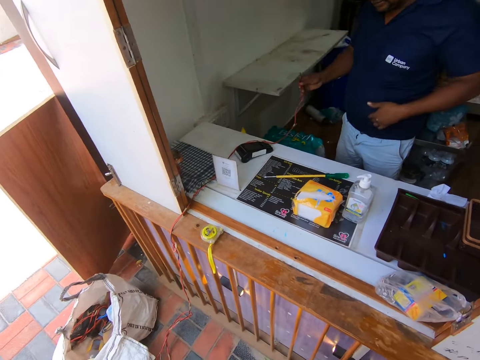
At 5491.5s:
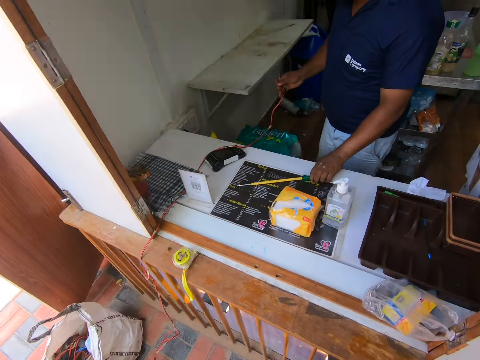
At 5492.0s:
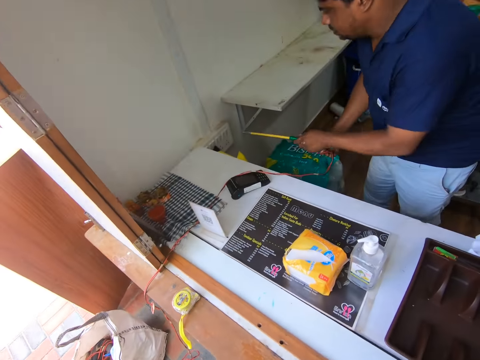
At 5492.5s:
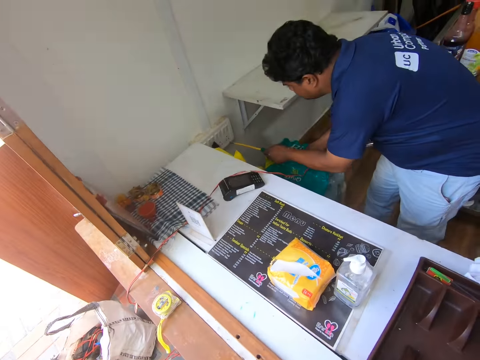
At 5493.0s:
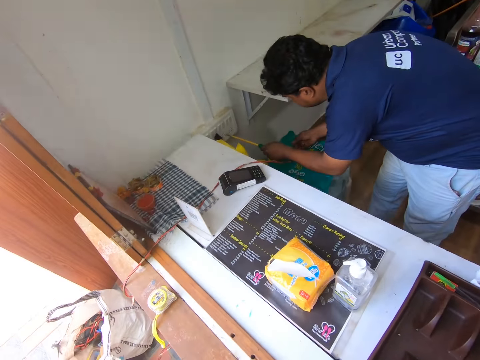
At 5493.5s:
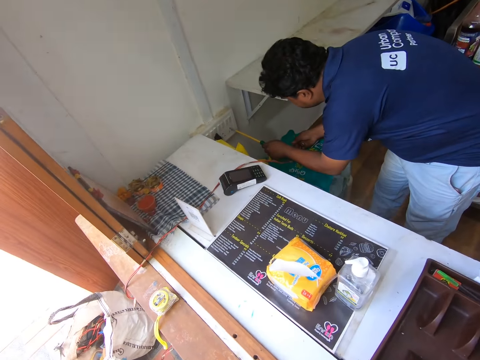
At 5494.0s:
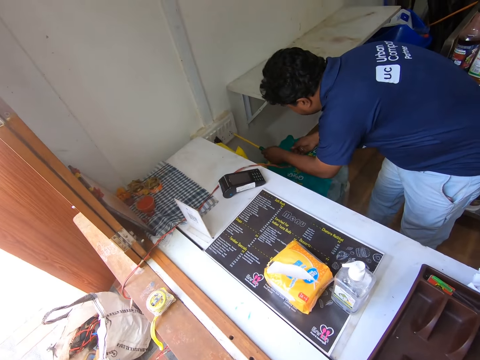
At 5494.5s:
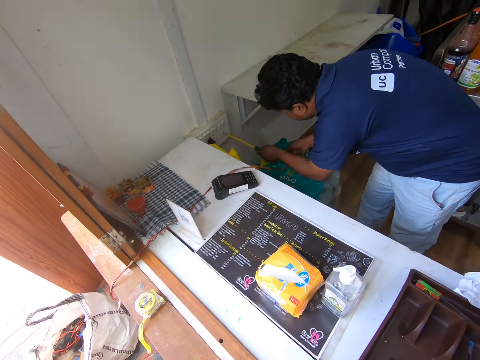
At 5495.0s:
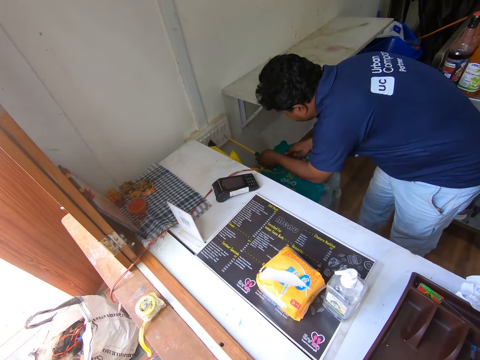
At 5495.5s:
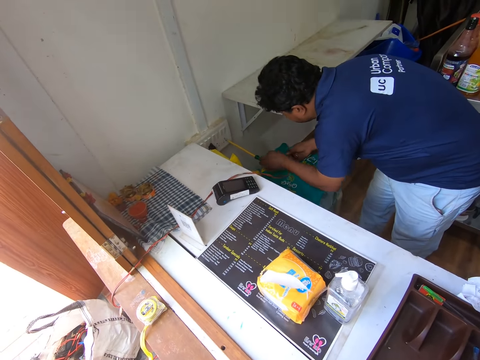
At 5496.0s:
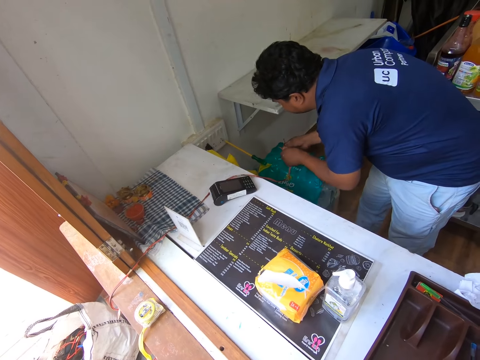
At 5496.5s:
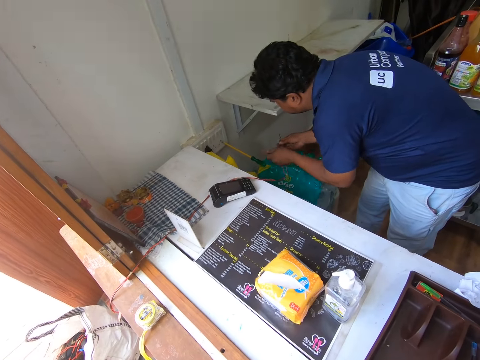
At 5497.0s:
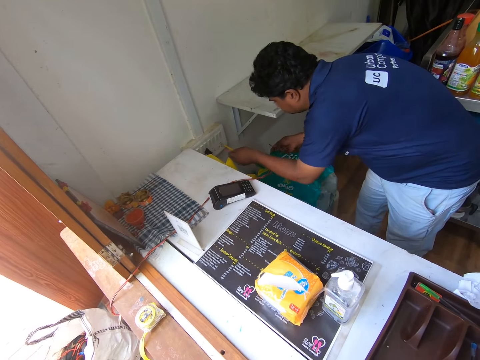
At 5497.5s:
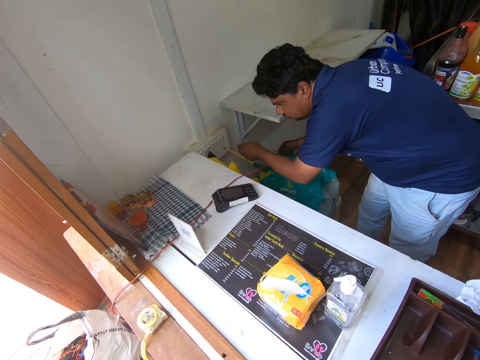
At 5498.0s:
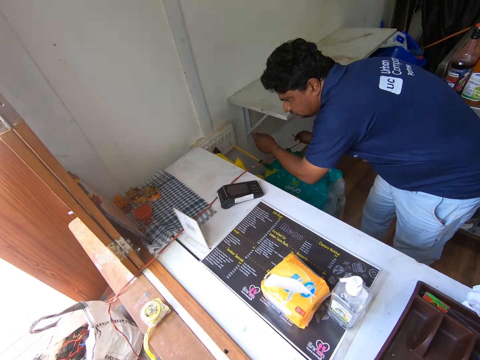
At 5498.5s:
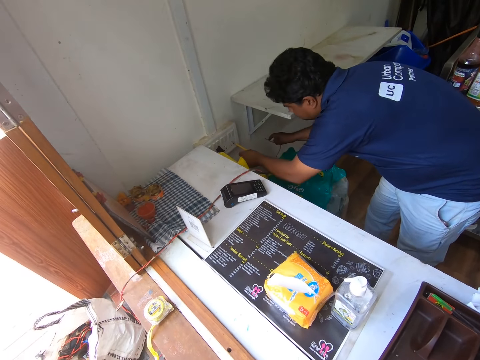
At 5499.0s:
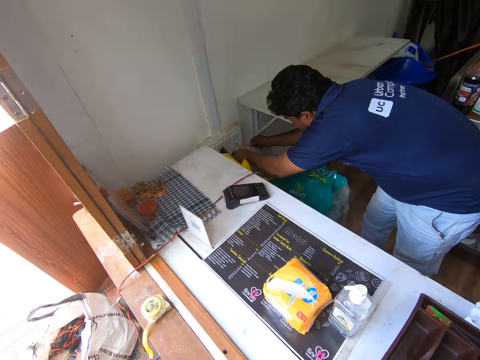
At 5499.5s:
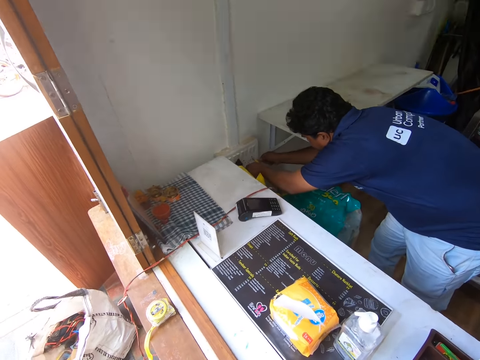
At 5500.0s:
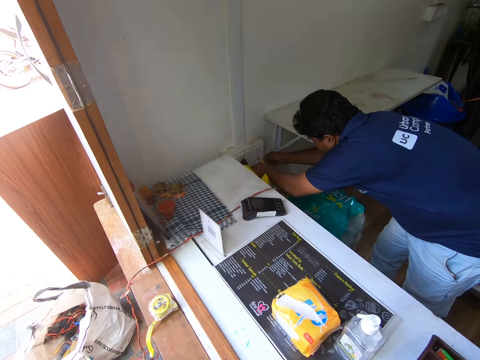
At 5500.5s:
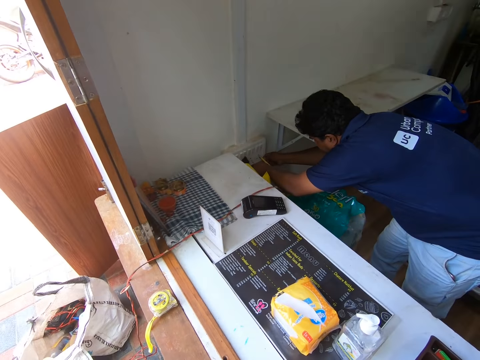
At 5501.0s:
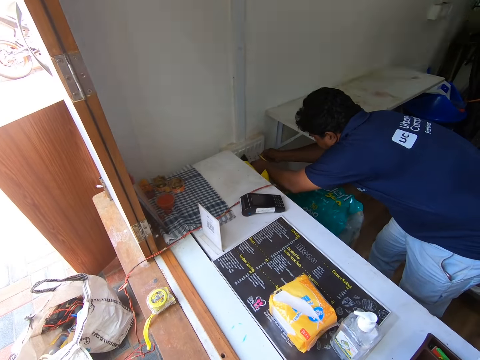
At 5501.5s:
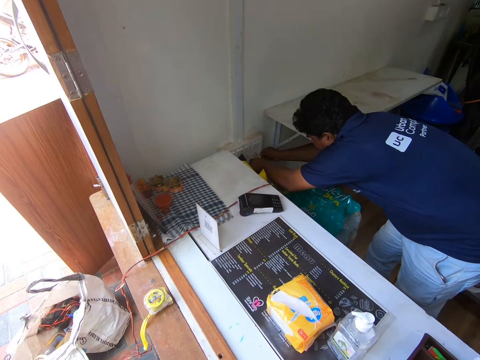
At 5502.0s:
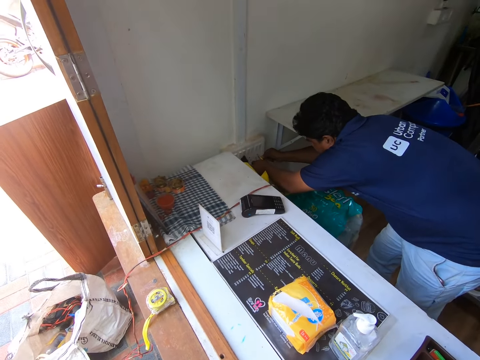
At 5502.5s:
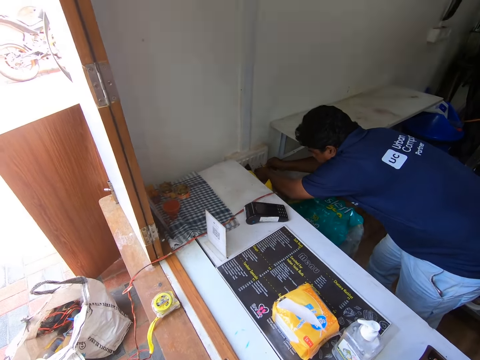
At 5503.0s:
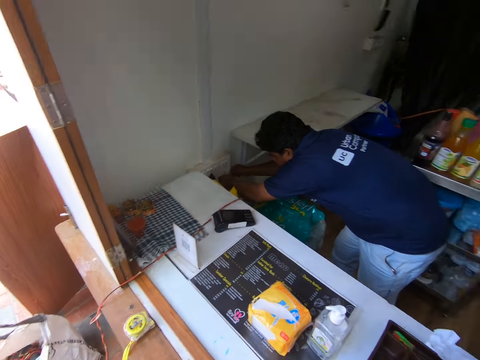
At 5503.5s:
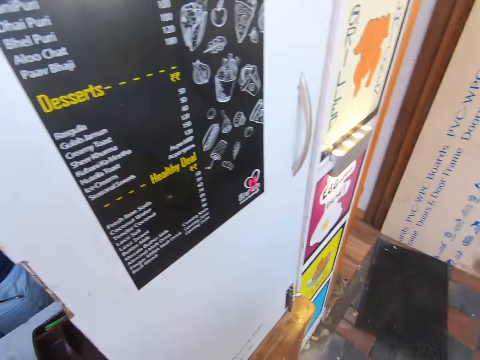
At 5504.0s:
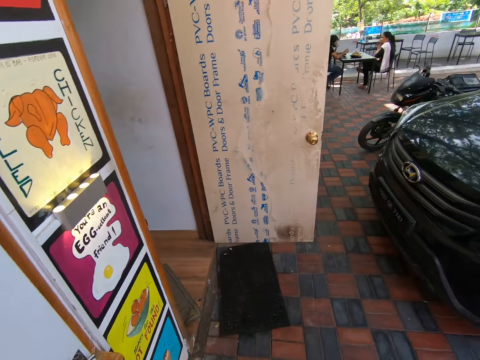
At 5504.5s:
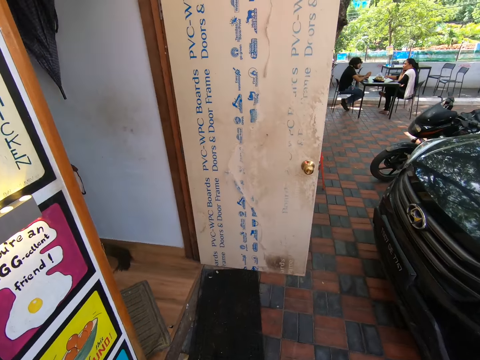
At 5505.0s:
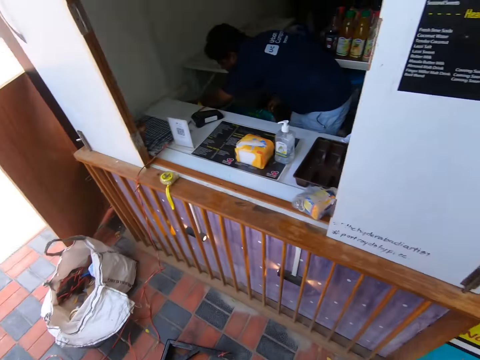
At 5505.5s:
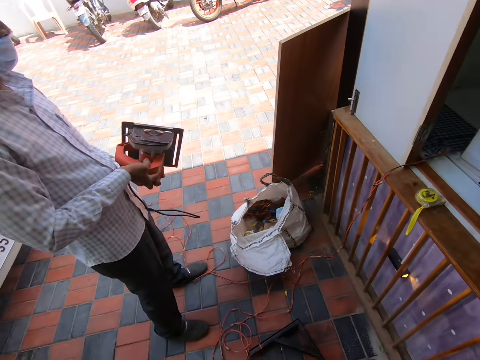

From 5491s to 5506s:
A co-worker picks up a screwdriver on a shelf in the shop. The co-worker inserts the screwdriver in the socket. The co-worker widens the cable of the circular saw. The co-worker fixes the wire in the socket well and turns on the device. The co-worker places the cable into the socket. The camera wearer glances to the right in the shop compound towards two cars and an outdoor dining. They turn around. Another man places the device down.

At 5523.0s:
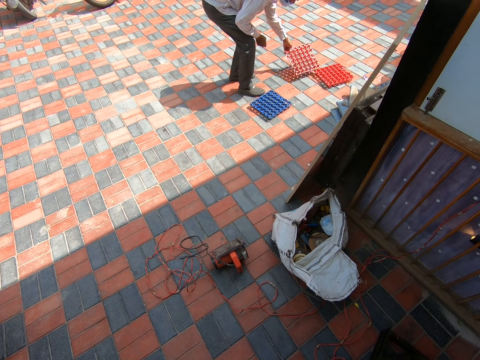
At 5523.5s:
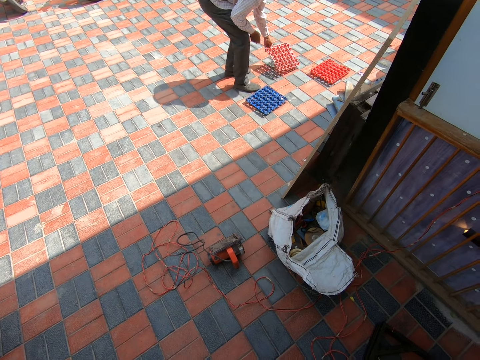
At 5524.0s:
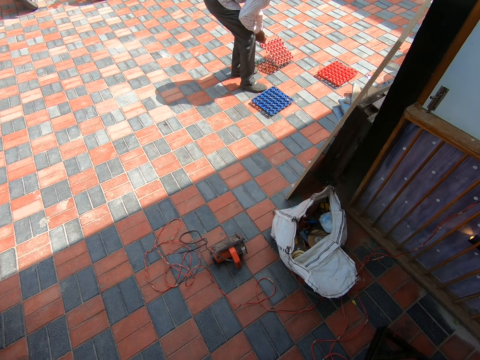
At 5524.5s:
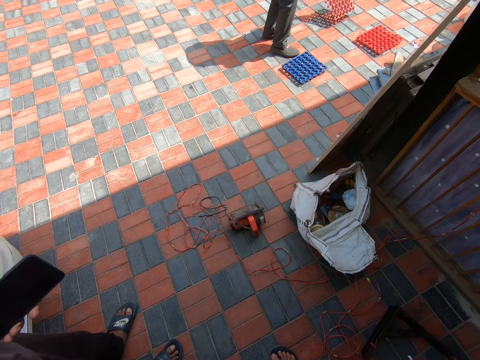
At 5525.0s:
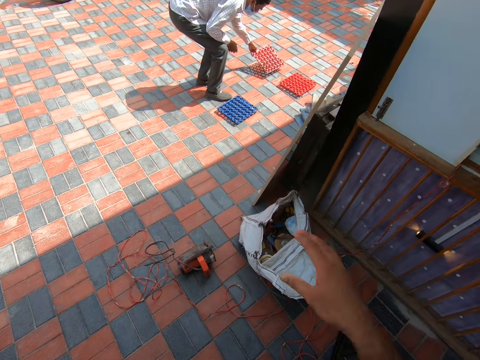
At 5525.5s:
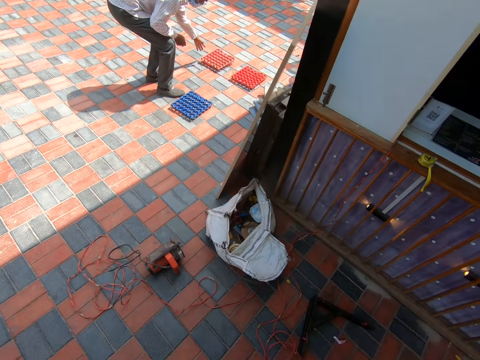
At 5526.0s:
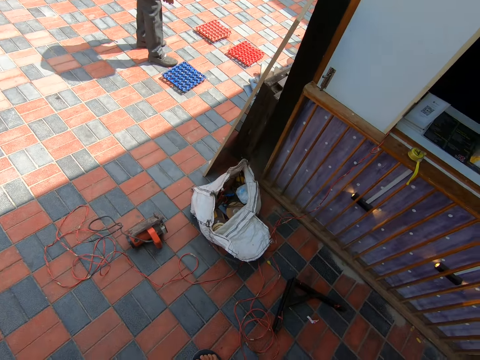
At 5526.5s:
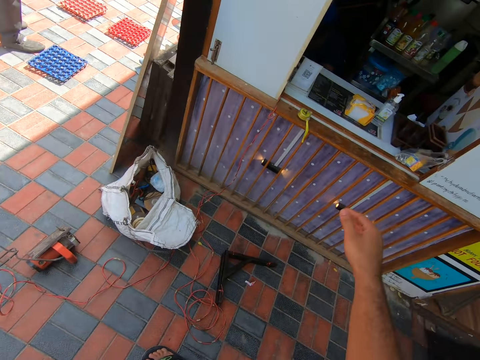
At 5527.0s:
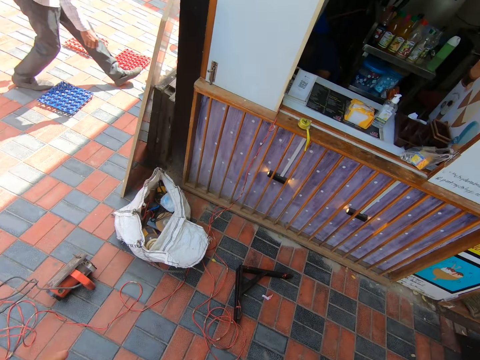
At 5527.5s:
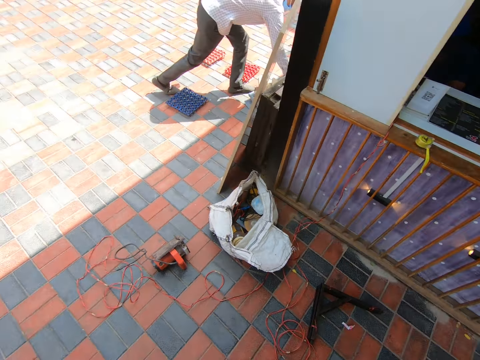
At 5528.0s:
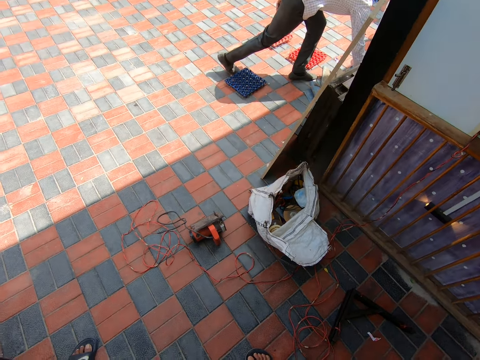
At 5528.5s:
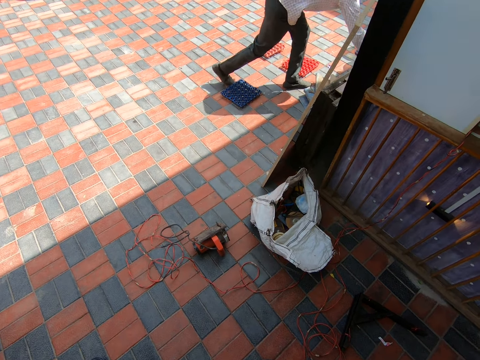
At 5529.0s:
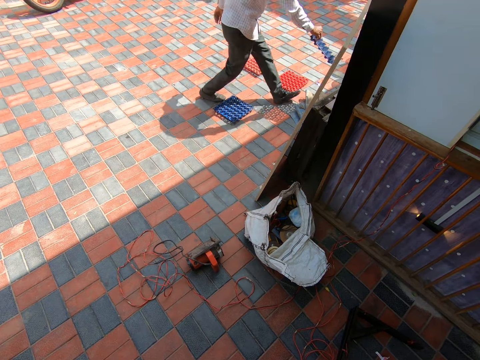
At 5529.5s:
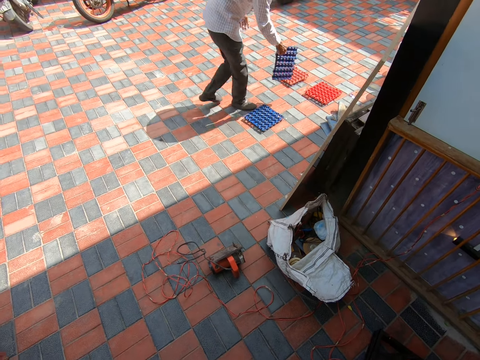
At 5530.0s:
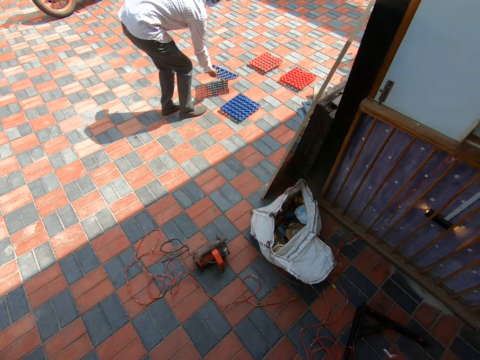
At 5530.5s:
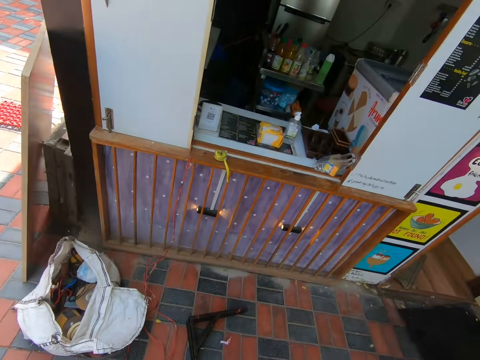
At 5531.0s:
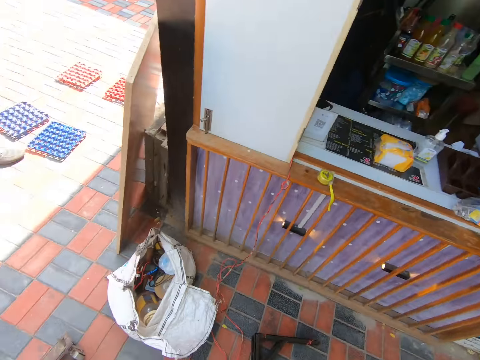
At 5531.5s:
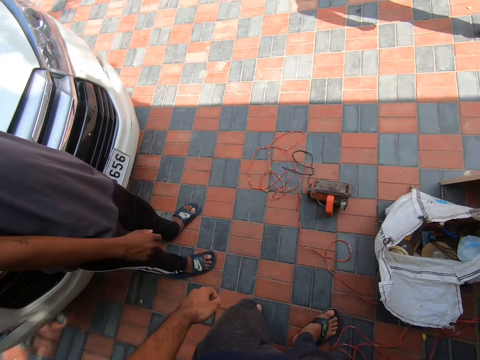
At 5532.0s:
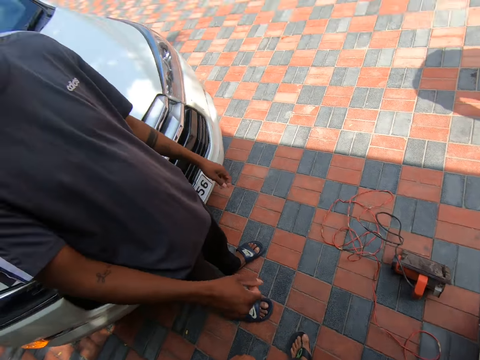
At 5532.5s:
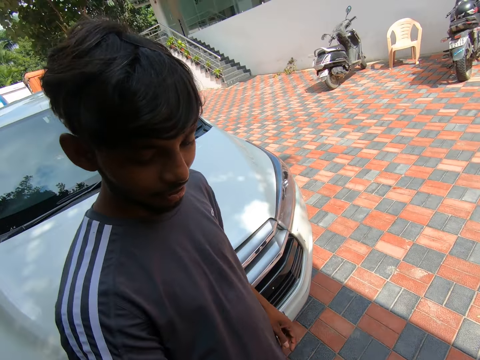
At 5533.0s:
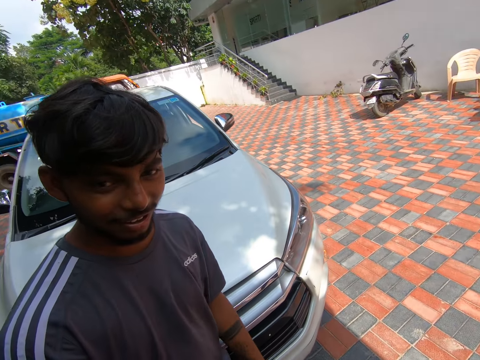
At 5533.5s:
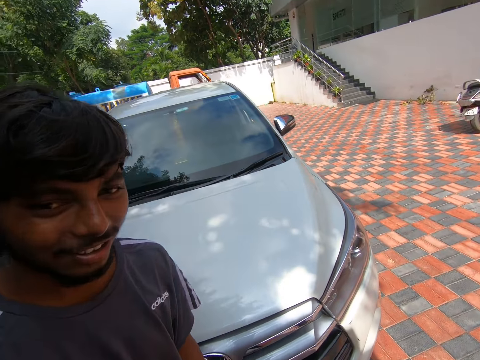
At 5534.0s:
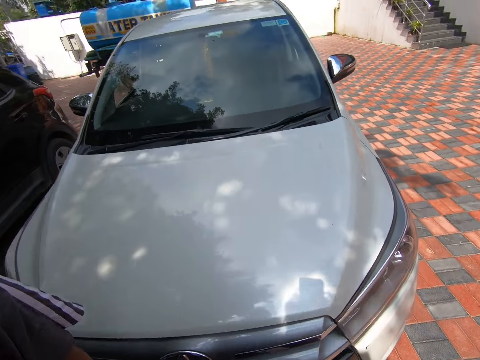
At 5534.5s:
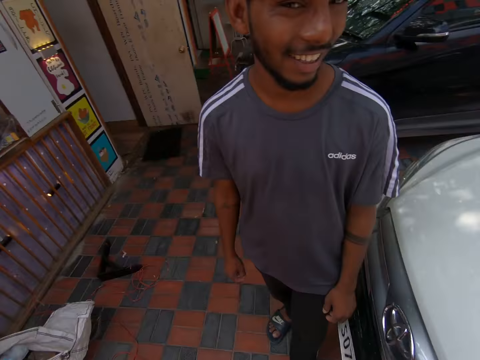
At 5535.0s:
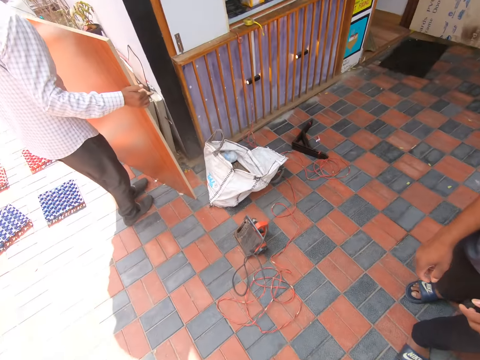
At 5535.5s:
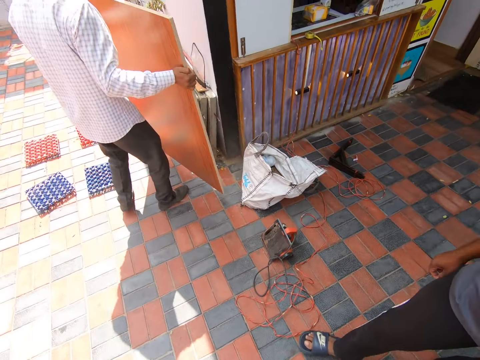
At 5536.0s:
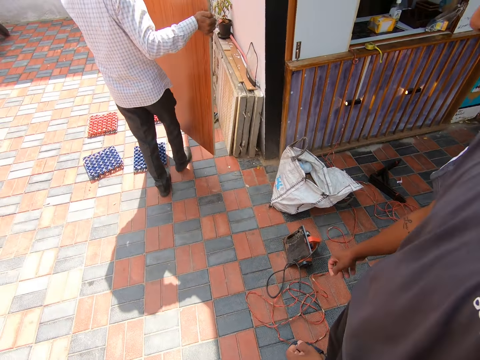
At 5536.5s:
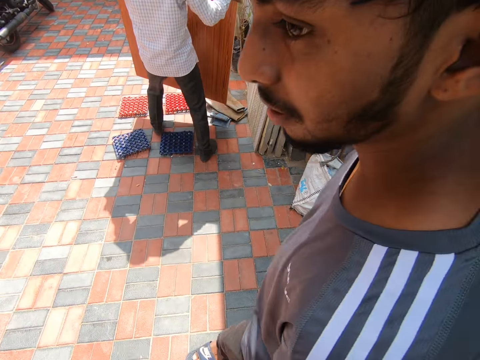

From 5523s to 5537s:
The camera wearer interacts with a man. He makes a hand gesture with his right hand. A co-worker places the egg crate on the floor in the compound. The camera wearer talks to the man. The co-worker moves towards the wall of the shop outside. The co-worker picks up another crate of egg beside the wall and places the egg crate on the floor close to other egg crates on the floor. The camera wearer interacts with the man. The man walks around talking to the camera wearer. The camera wearer walks away from the man. The co-worker carries the plywood from the wall. The man walks past the camera wearer.
